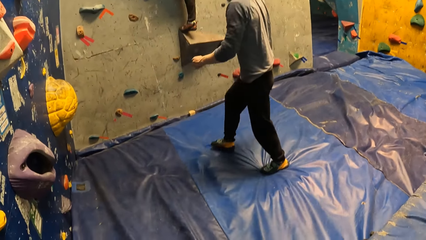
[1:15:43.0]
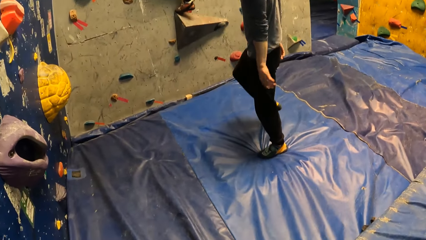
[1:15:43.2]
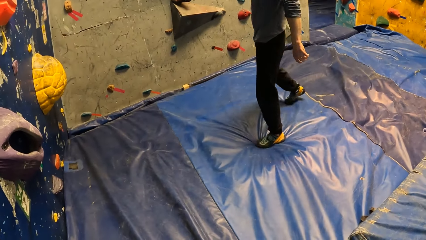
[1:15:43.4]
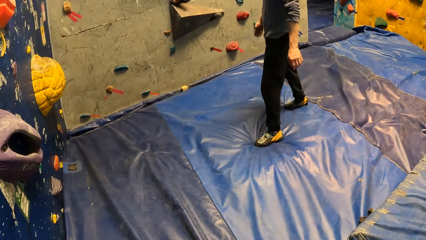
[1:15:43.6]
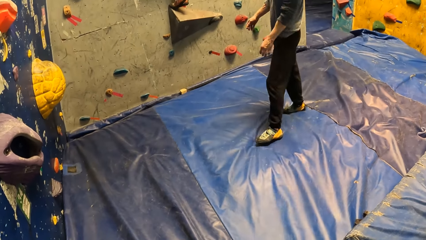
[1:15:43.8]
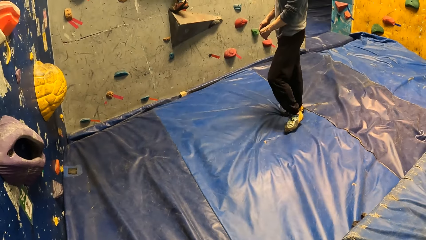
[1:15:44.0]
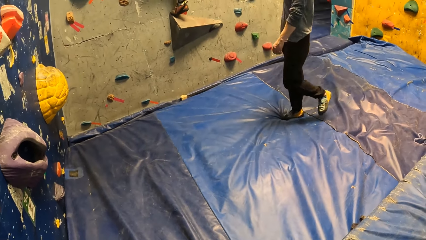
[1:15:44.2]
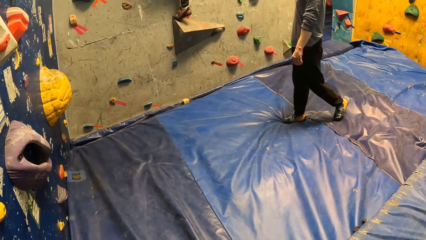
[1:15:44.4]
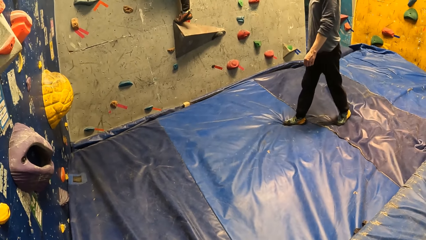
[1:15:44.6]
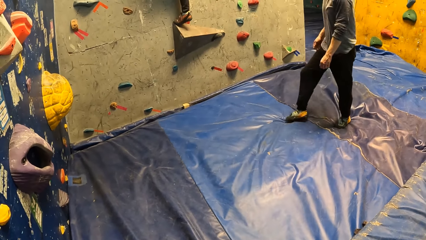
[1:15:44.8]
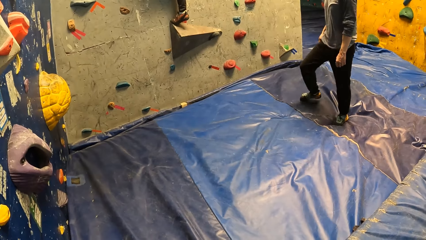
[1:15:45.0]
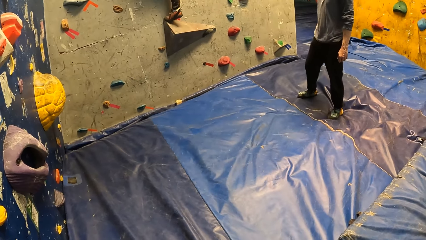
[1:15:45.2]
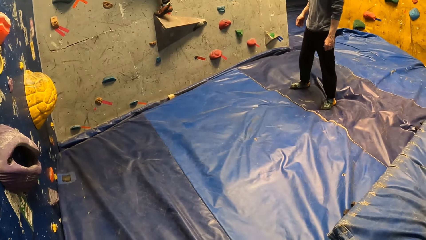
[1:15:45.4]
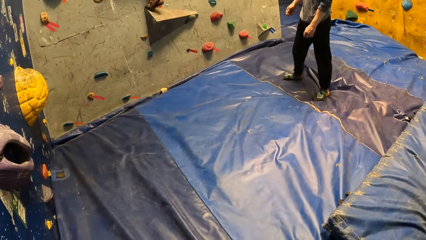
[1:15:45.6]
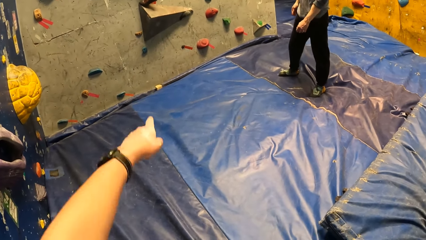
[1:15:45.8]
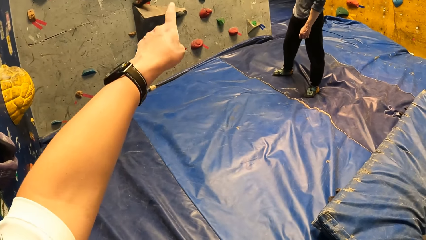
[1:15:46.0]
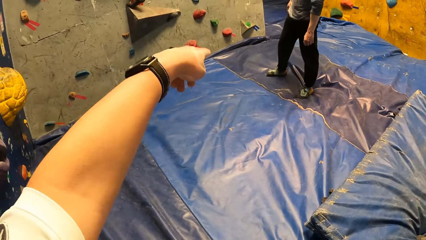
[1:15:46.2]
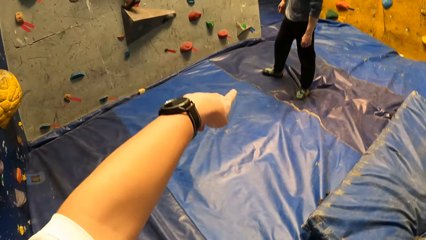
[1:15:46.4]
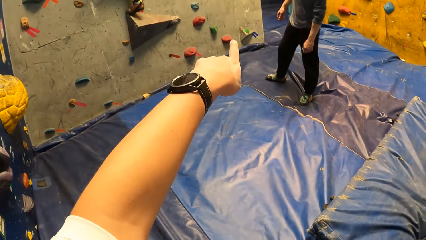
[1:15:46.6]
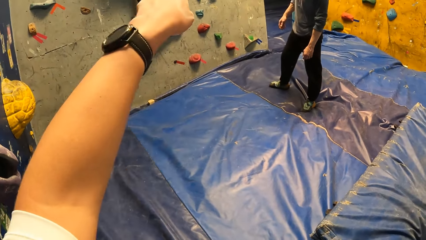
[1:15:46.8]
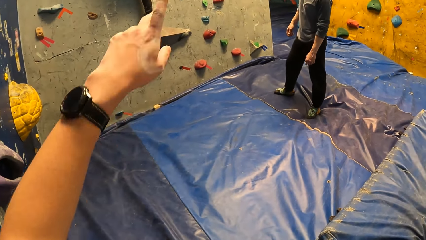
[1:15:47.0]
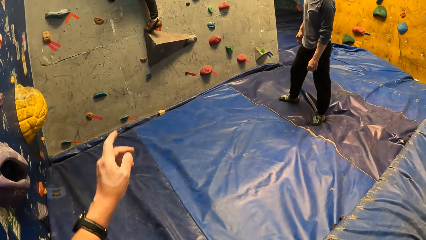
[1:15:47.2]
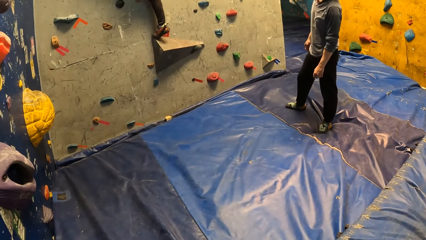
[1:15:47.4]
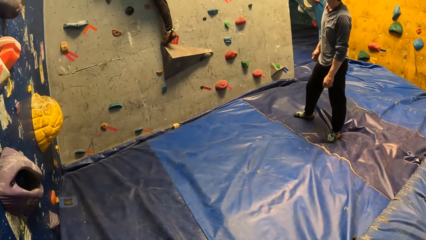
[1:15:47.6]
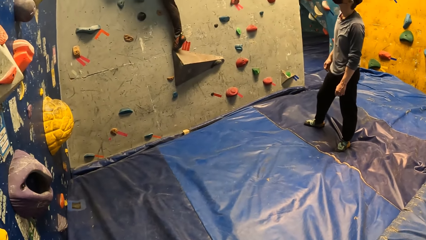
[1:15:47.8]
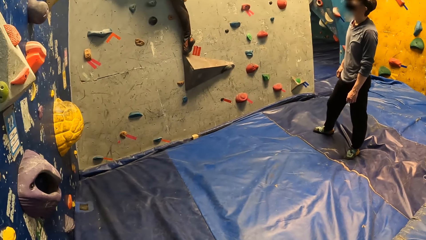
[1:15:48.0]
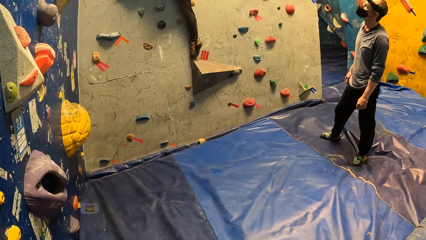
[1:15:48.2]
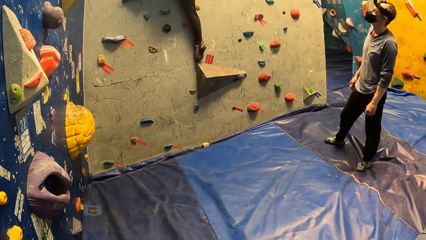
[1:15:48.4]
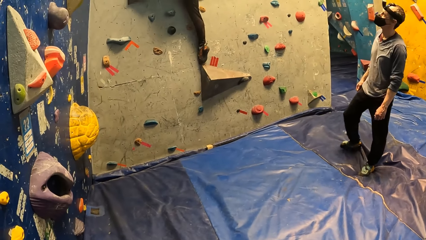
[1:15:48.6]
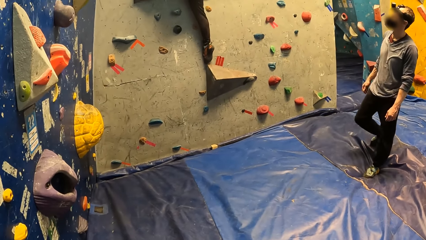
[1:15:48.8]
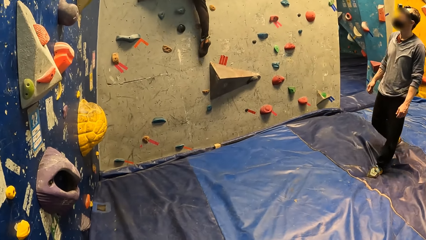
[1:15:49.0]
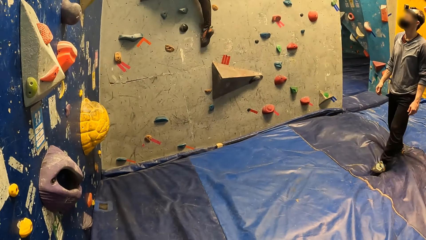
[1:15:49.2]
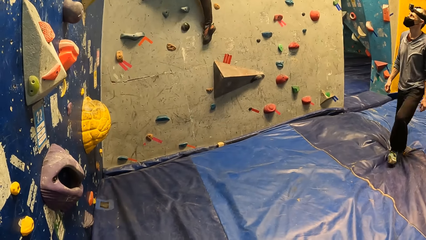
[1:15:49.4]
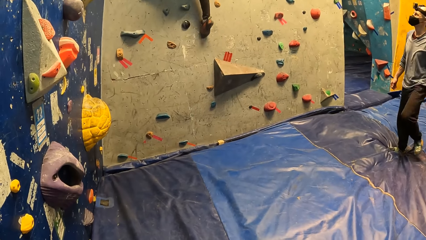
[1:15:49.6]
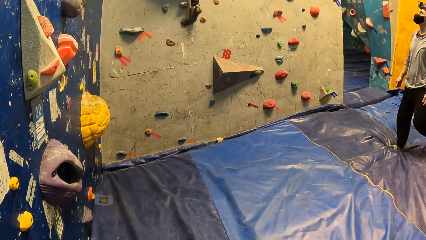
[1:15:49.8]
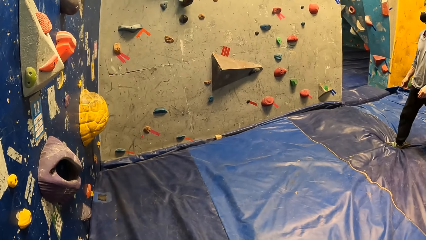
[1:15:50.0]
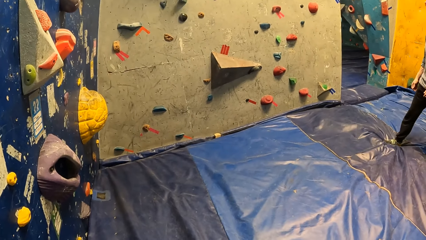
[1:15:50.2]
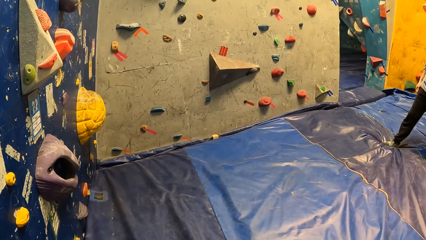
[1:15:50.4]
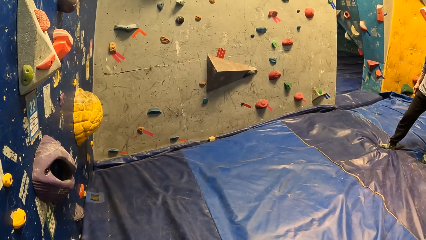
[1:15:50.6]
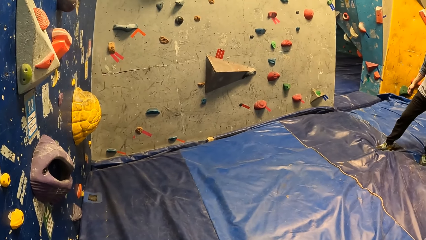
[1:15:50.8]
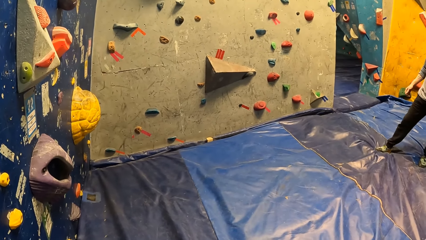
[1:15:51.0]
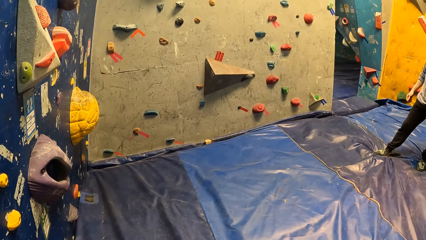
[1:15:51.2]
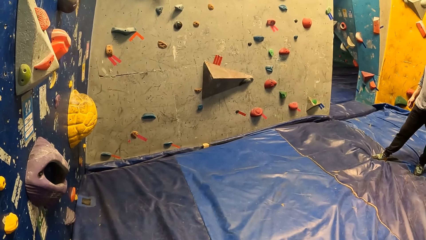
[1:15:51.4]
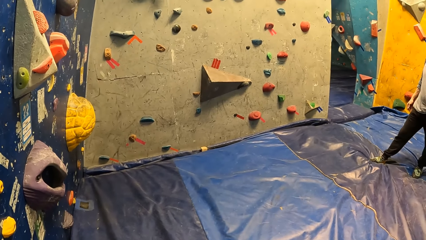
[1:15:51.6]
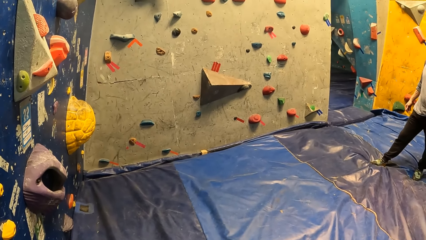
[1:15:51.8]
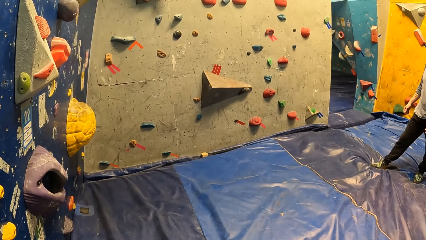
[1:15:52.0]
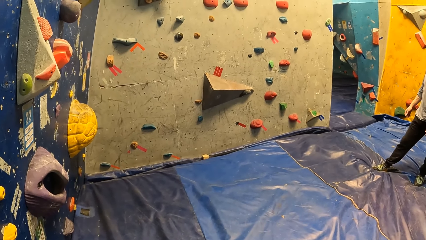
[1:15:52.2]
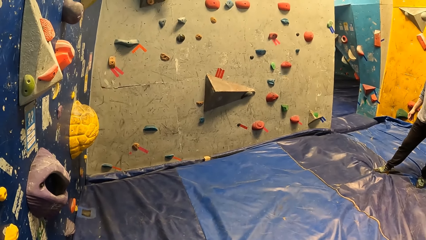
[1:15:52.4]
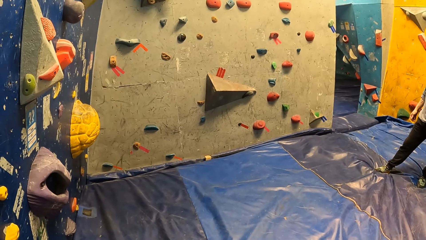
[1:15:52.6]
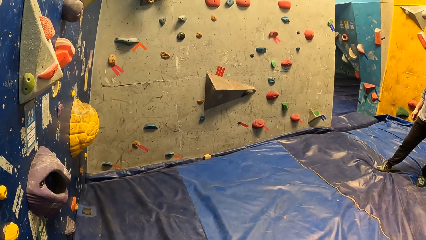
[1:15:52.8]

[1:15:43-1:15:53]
The camera wearer points his left hand to the wall.

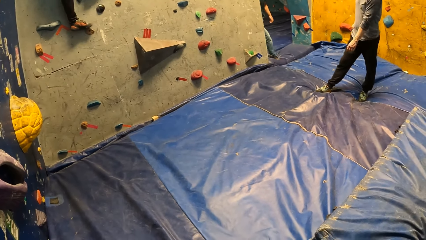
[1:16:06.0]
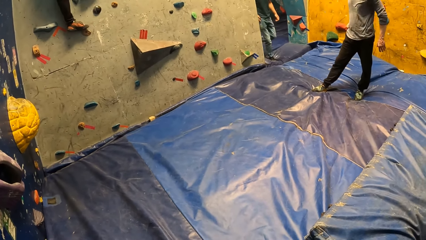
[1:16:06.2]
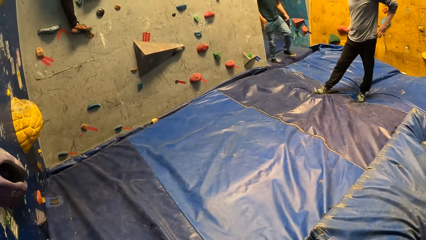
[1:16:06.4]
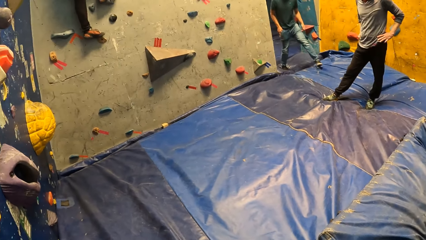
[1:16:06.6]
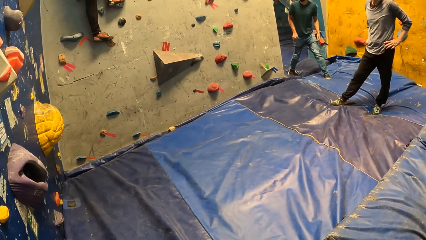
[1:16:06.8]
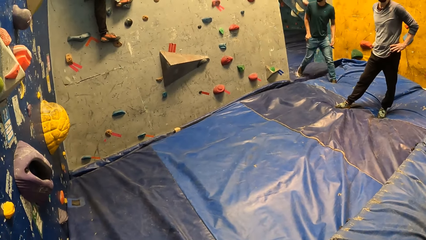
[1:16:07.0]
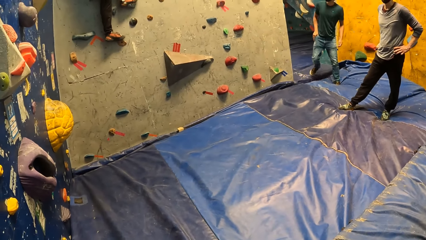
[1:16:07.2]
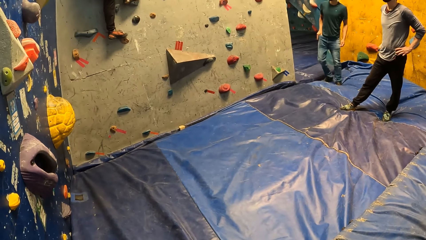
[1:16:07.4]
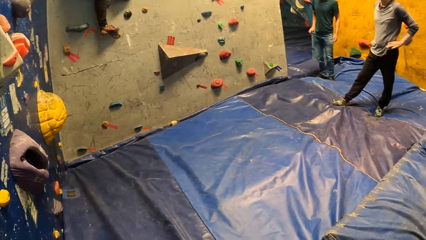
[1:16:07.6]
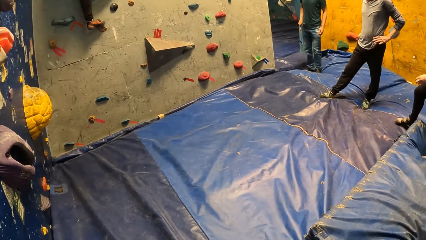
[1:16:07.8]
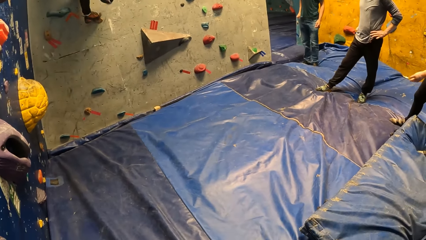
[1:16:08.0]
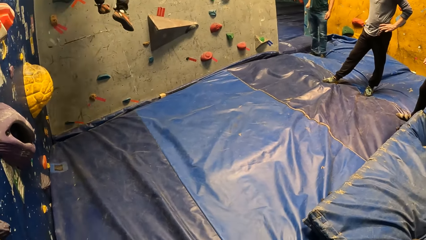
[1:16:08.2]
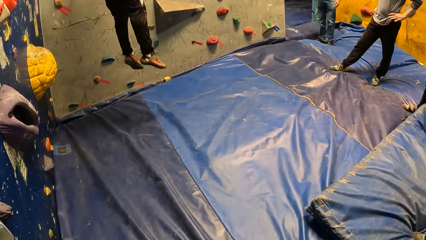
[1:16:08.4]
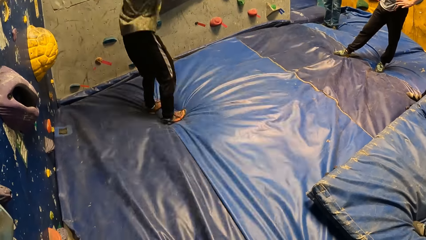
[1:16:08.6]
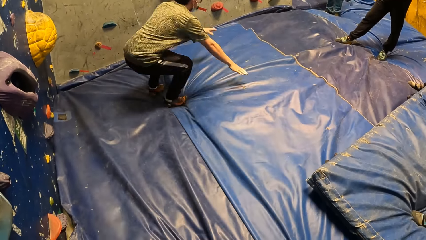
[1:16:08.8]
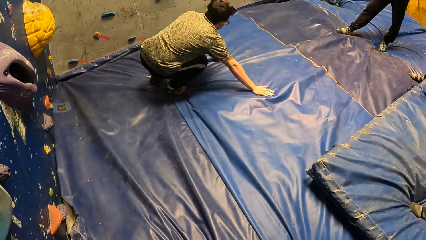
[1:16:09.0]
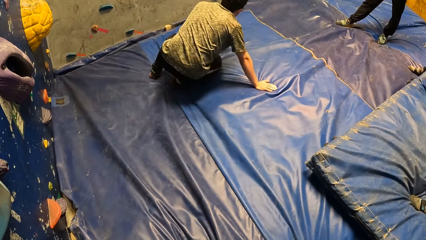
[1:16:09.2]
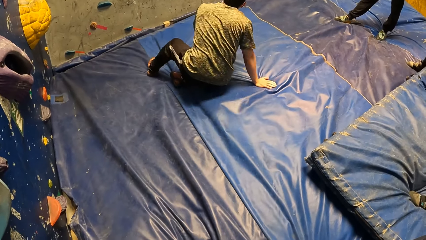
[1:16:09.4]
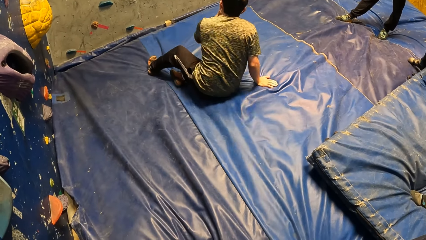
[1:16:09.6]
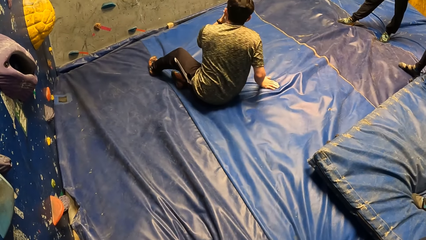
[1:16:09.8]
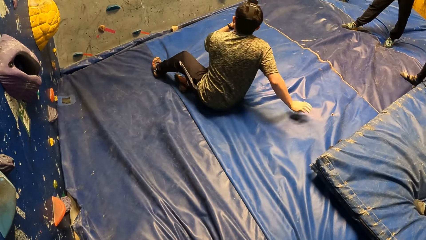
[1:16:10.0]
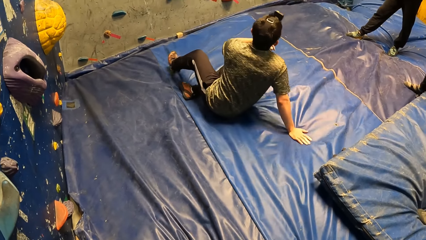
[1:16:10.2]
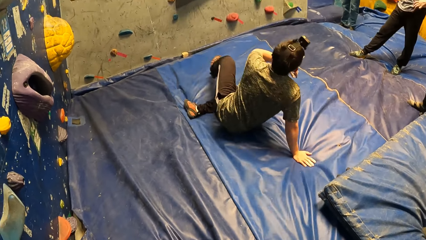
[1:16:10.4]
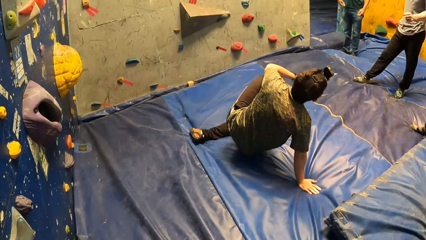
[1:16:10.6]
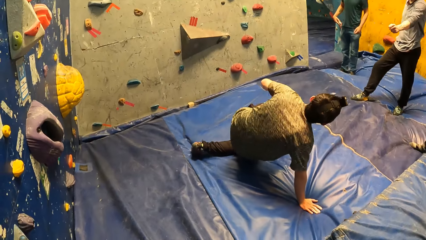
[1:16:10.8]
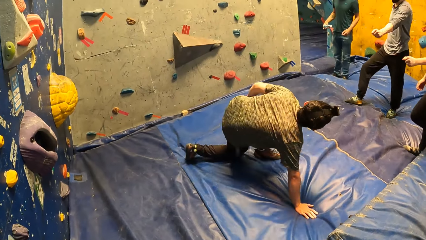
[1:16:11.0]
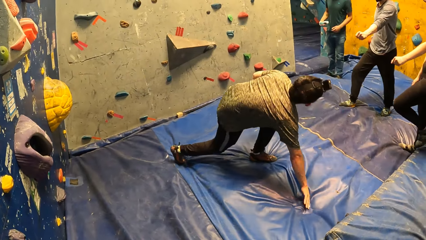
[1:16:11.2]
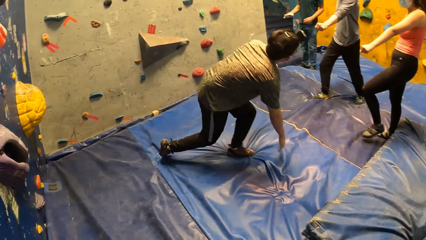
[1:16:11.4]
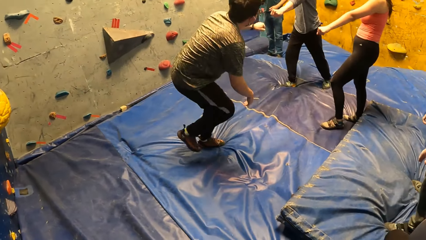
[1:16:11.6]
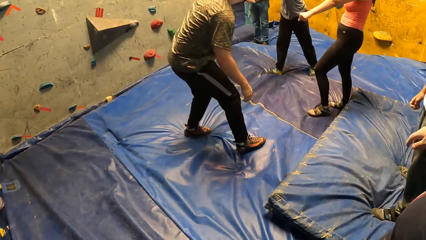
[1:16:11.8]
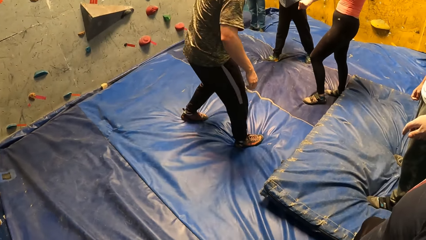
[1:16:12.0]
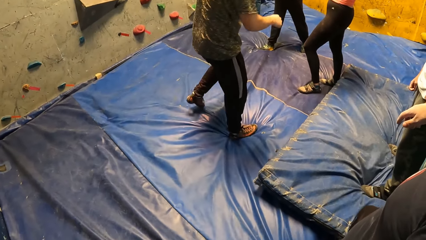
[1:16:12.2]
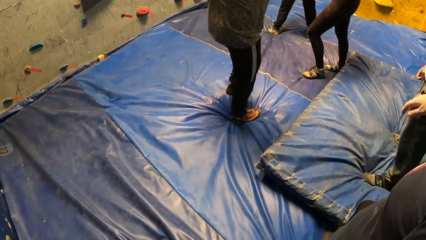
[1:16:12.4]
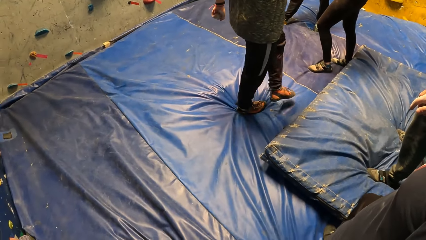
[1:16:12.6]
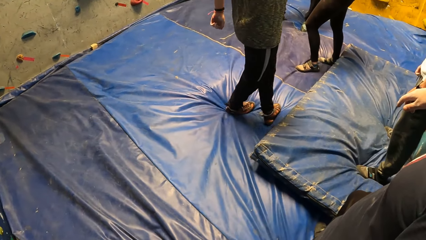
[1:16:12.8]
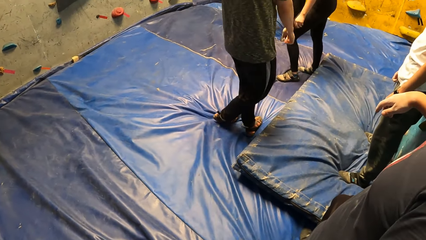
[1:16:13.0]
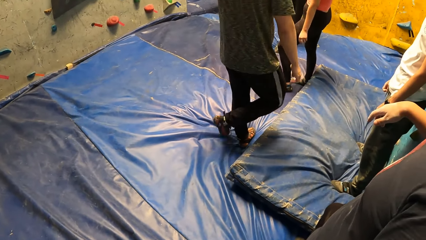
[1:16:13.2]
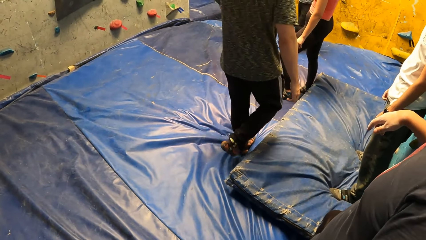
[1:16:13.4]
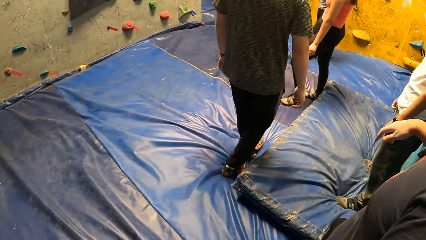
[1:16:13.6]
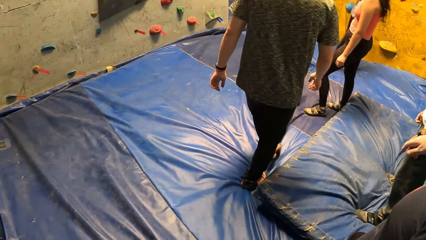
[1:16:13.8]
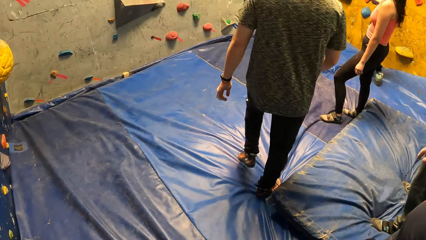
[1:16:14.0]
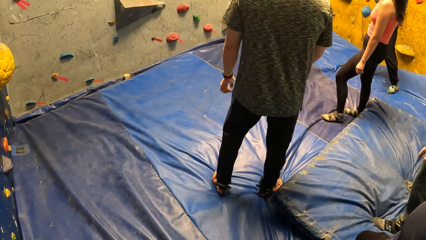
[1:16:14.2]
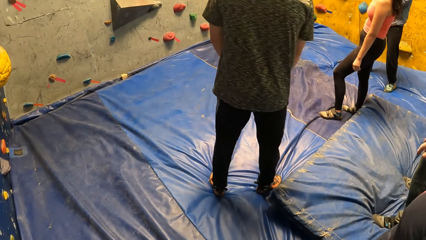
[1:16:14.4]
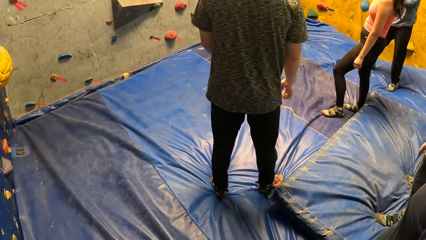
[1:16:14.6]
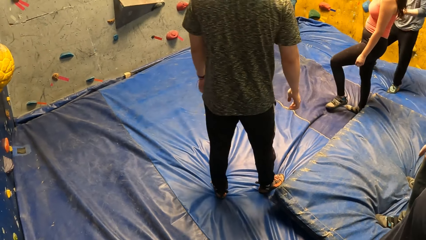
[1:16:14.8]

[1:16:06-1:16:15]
The man jumps off the wall. The man gets up. The man bumps his left fist with another man's right fist. The first man bumps his left fist with a woman's right fist.
